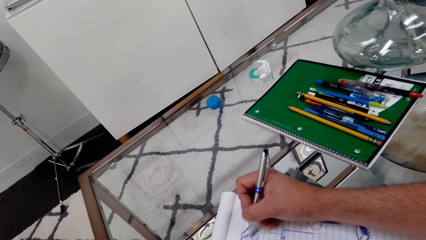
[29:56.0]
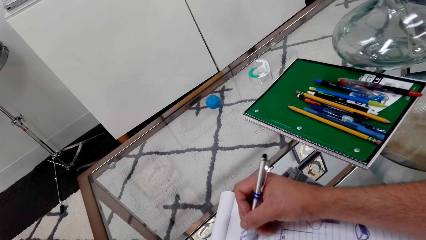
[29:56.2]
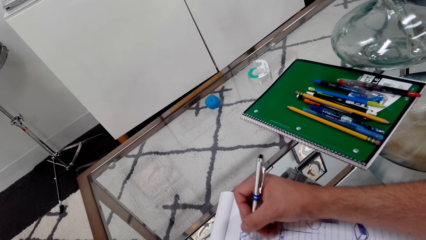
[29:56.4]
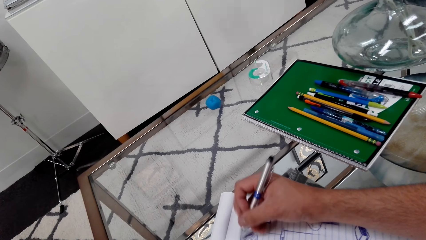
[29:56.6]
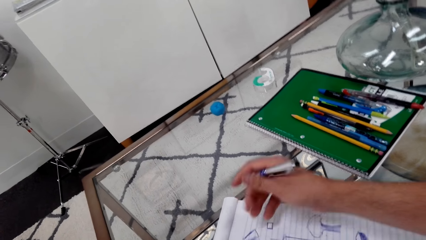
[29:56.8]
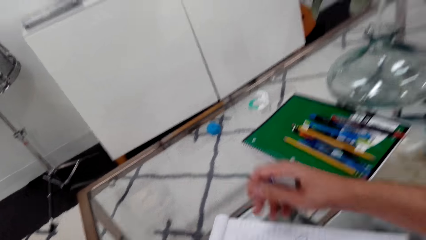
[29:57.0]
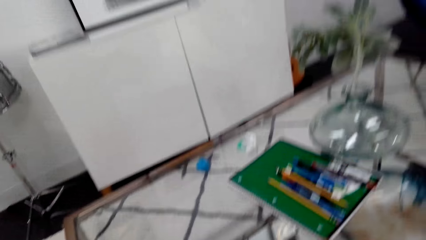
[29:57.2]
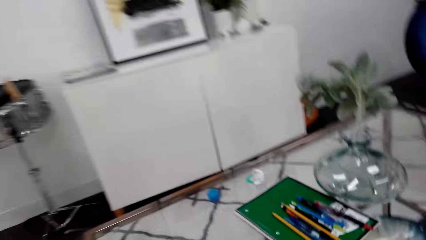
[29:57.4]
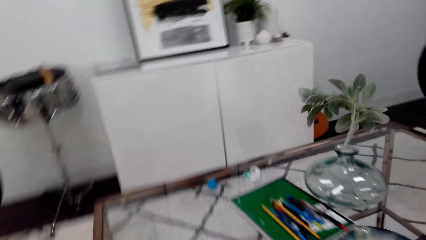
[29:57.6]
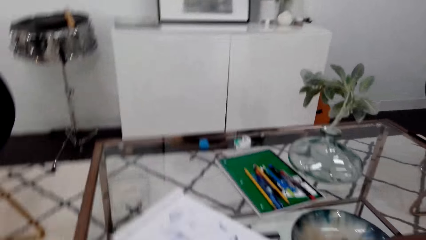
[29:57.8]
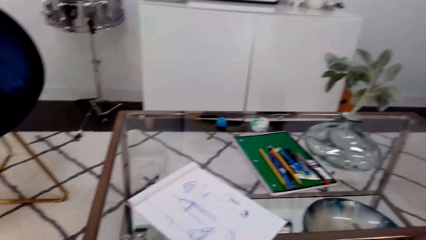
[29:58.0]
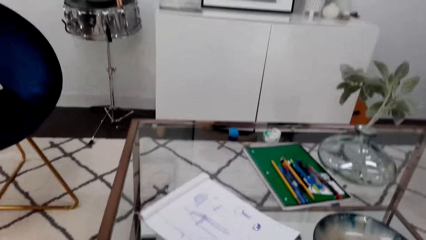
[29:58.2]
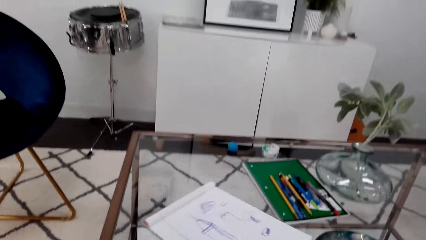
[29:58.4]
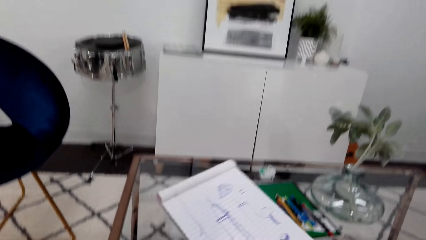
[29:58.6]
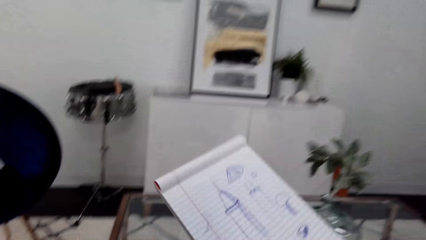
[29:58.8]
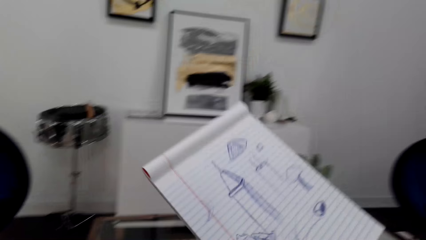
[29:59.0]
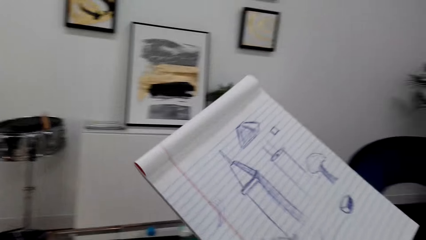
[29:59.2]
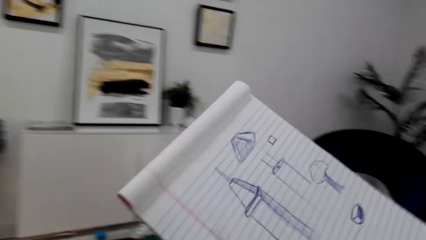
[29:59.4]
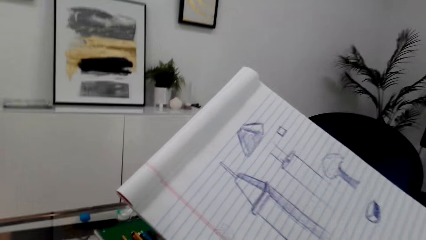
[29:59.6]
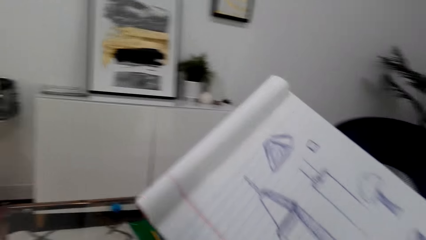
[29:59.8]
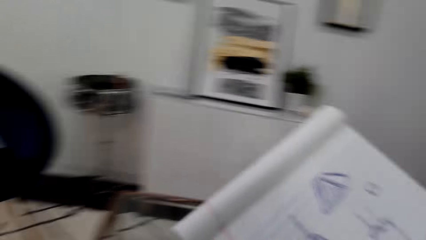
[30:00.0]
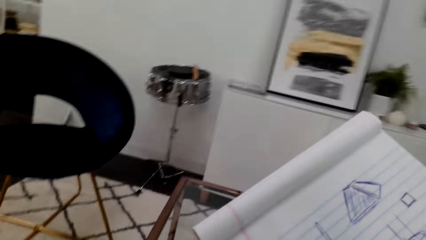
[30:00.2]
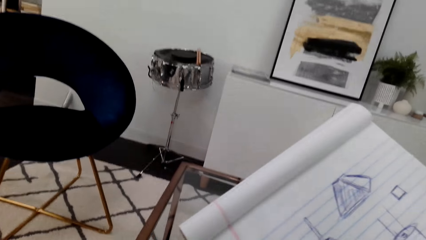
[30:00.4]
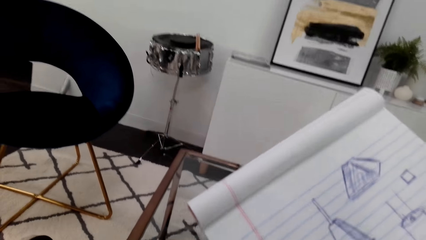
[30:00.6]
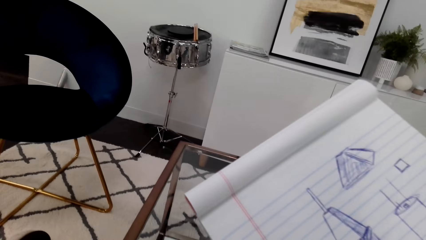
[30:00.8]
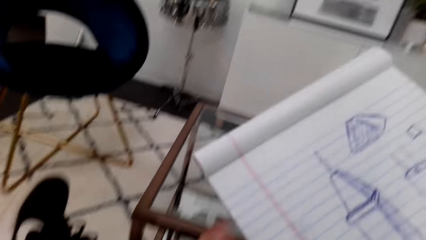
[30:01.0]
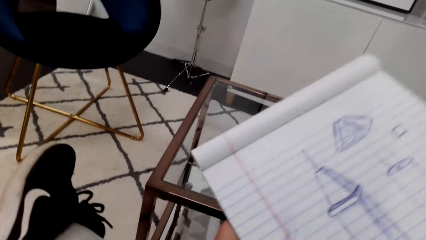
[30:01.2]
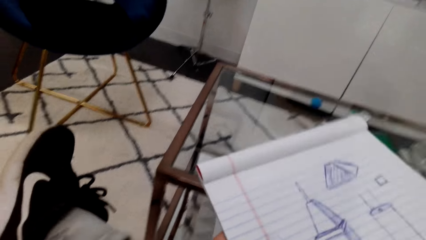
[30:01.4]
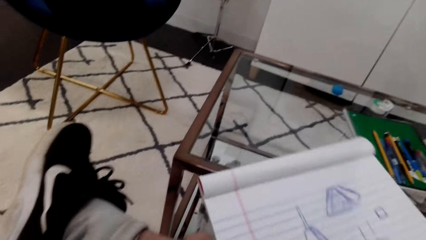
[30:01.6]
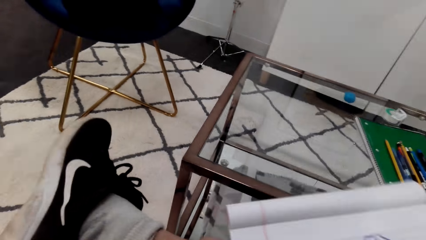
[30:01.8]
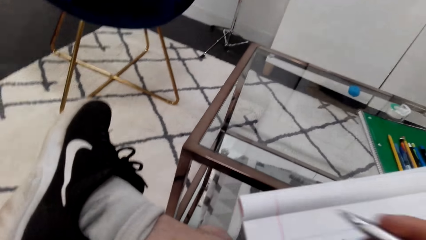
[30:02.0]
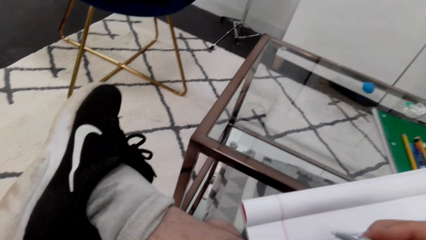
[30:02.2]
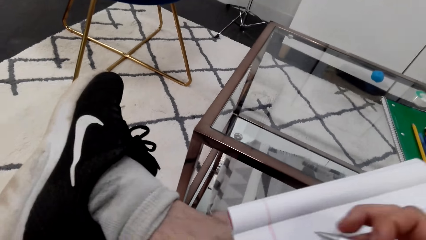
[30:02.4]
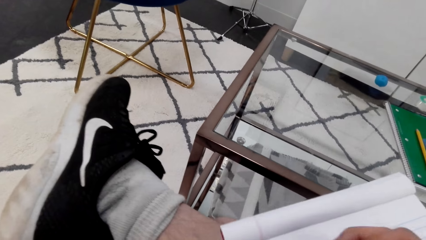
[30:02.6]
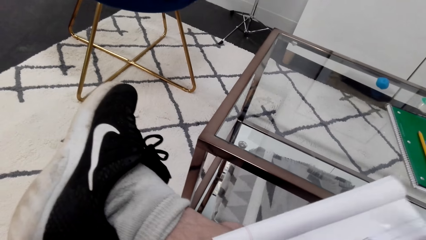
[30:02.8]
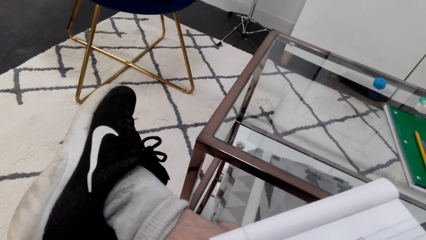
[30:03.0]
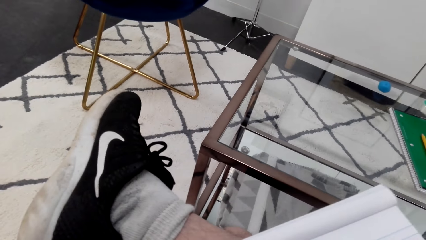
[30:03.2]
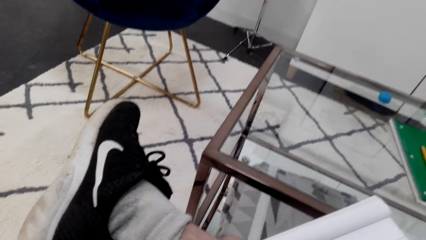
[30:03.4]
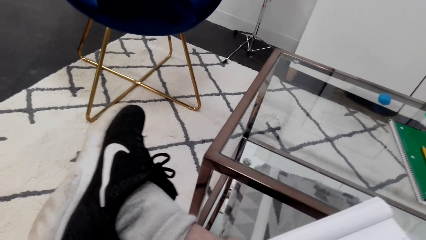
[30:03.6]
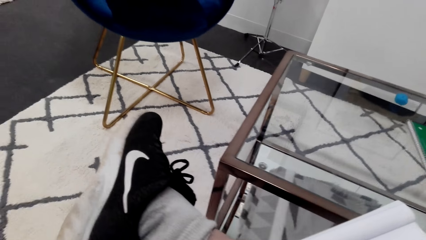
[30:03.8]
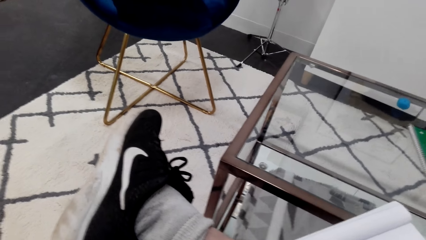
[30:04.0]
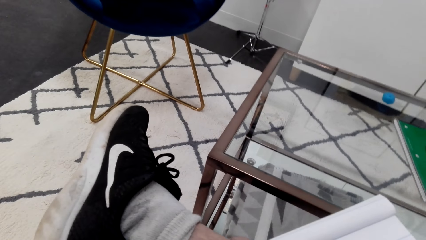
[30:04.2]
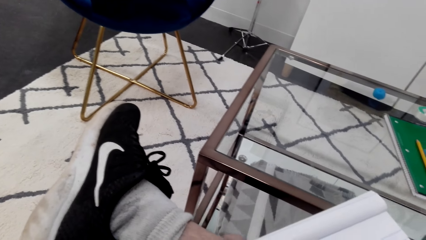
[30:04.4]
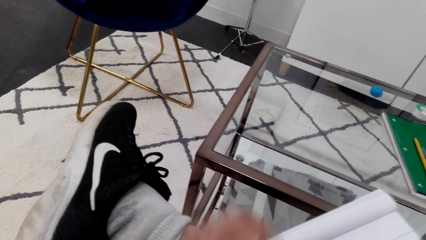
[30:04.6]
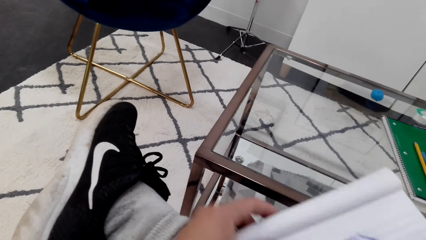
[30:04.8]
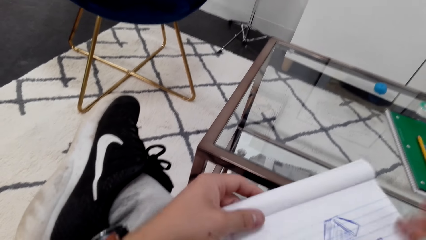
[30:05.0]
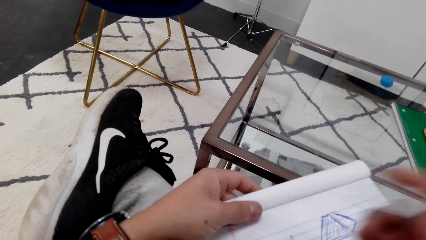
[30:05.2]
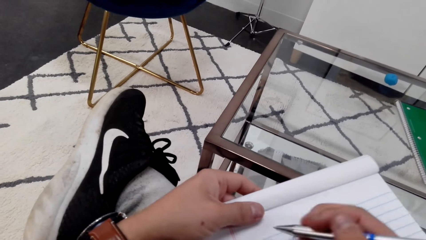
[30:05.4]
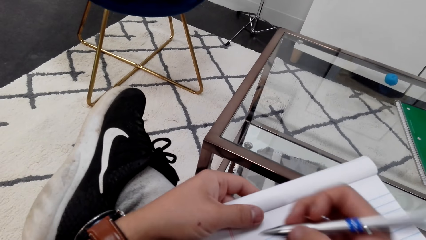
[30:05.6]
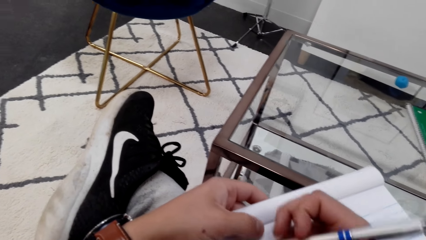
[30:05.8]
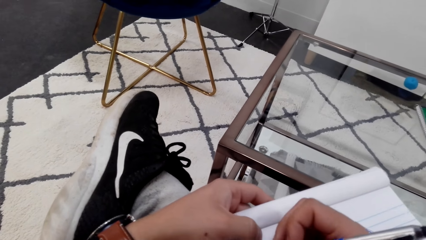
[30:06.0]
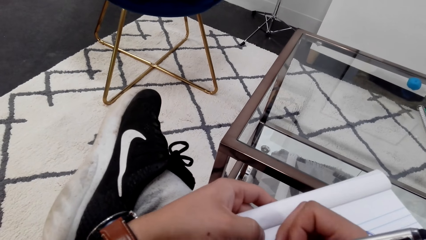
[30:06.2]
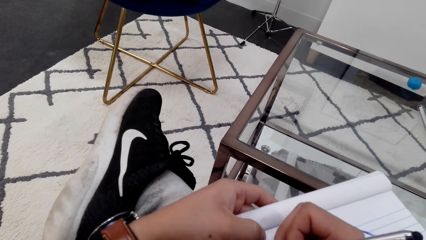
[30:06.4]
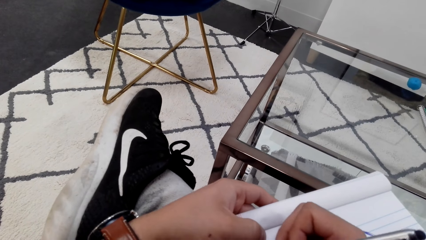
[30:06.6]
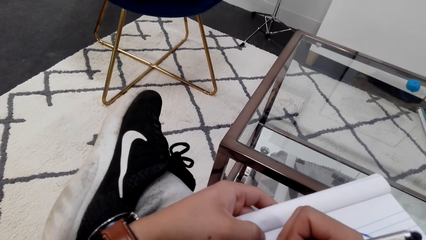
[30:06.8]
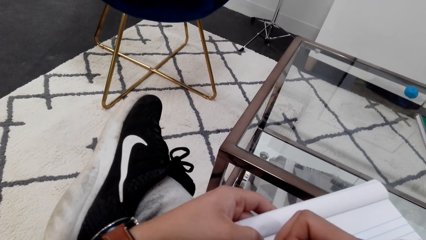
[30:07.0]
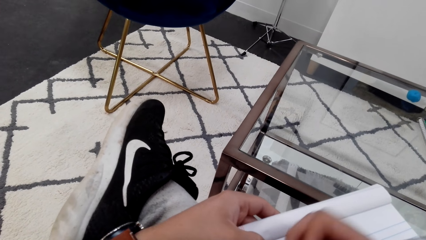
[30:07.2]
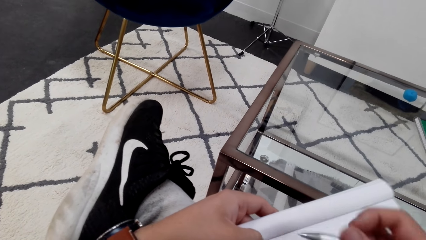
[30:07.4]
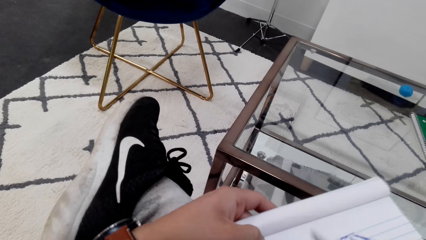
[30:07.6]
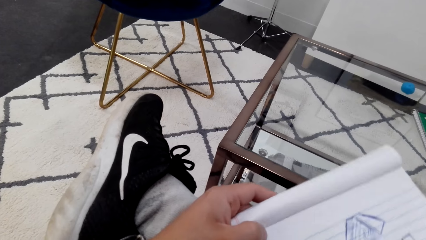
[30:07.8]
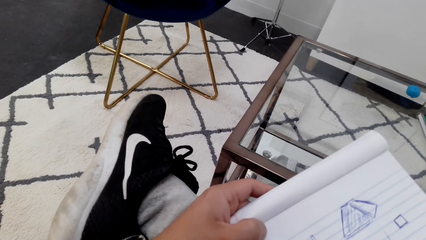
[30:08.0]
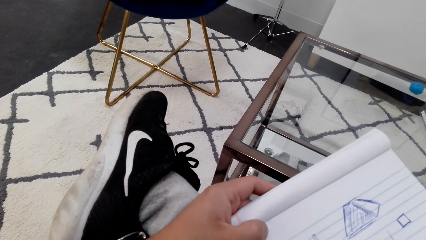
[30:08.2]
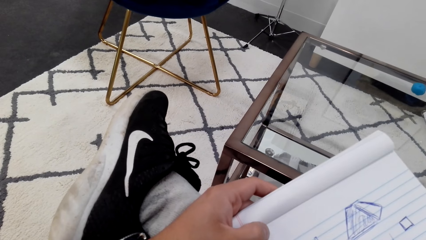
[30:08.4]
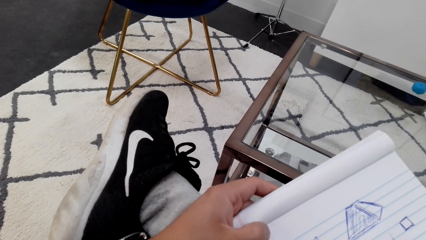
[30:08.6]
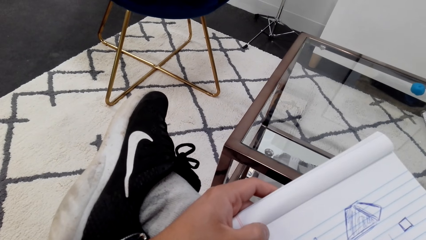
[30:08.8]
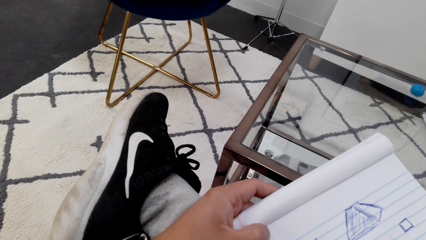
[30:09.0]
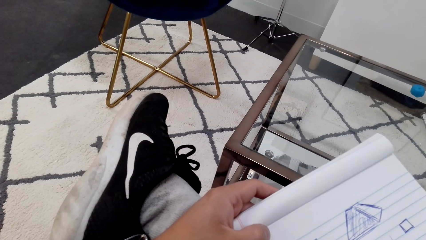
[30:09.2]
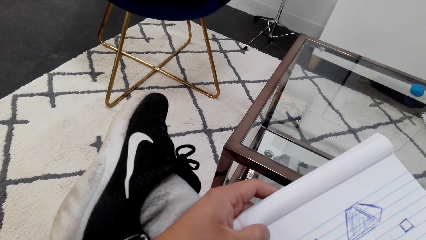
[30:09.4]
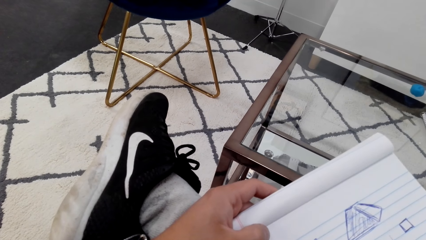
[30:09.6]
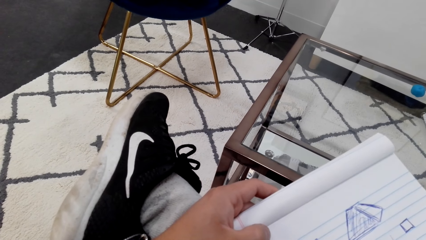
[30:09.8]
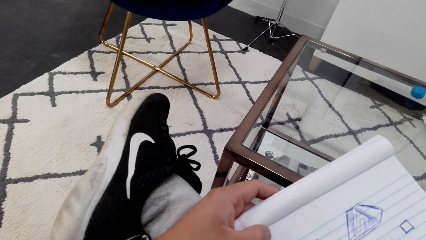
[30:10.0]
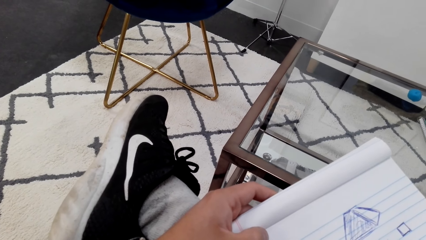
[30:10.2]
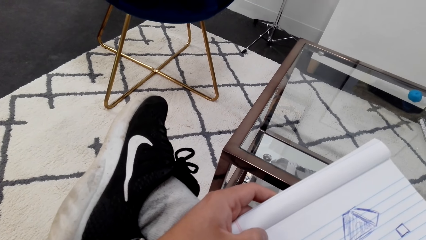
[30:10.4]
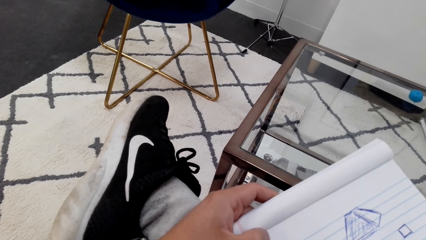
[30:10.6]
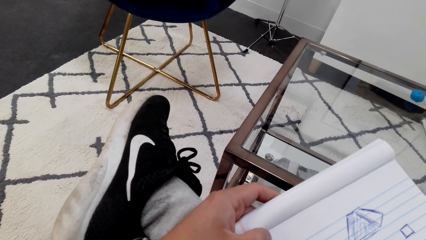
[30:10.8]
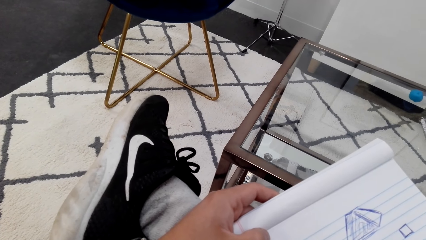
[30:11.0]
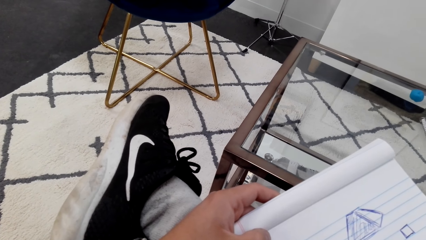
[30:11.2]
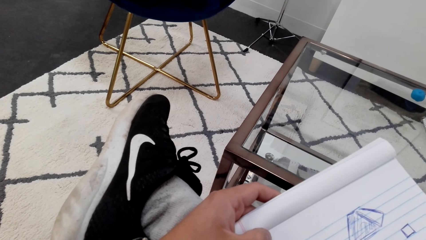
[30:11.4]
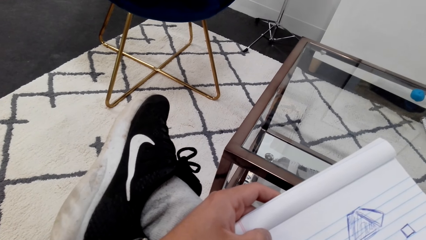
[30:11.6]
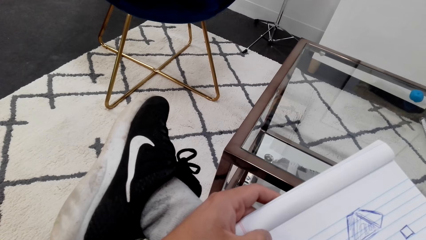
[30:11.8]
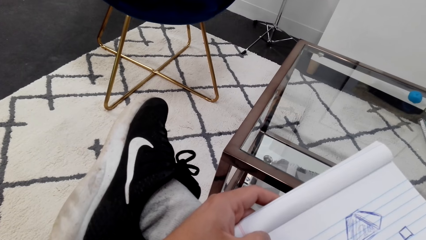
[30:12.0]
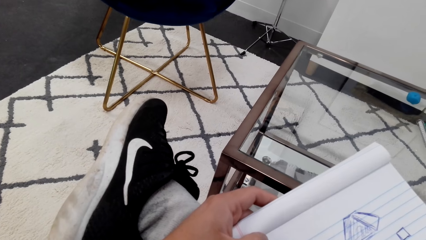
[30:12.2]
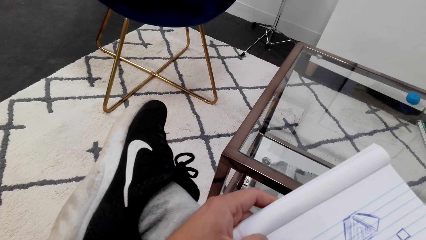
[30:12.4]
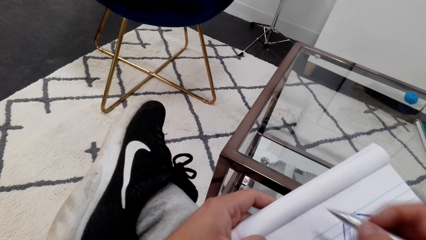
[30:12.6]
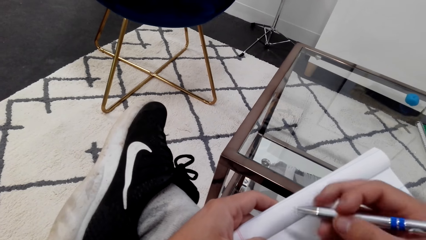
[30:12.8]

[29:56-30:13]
The camera wearer lifts the book up. They put the book on the lap. They hold the book. They draw on the book. They hold the book.
